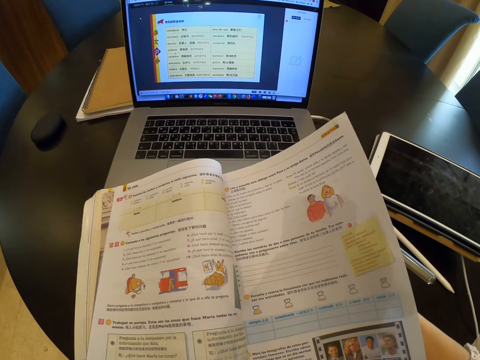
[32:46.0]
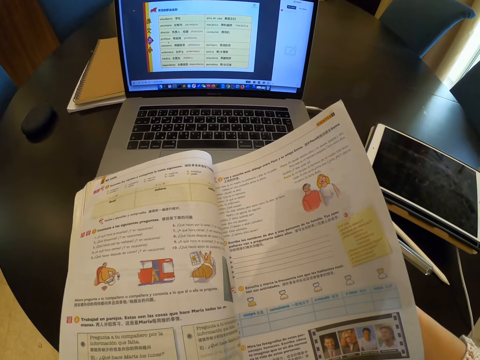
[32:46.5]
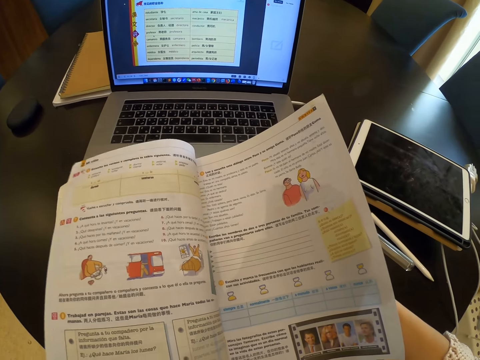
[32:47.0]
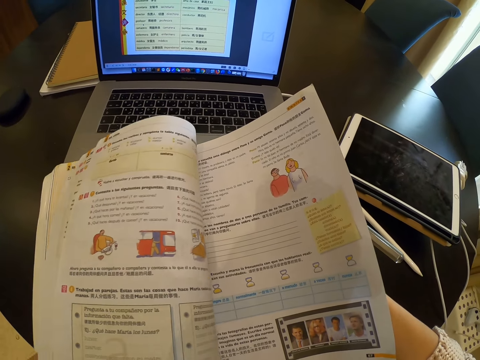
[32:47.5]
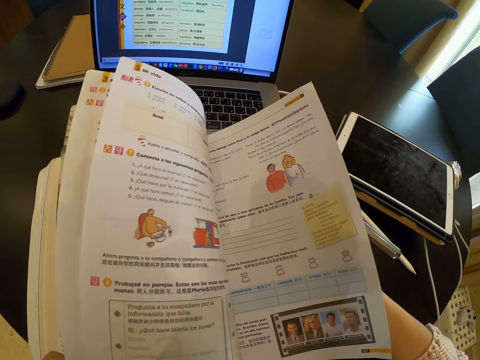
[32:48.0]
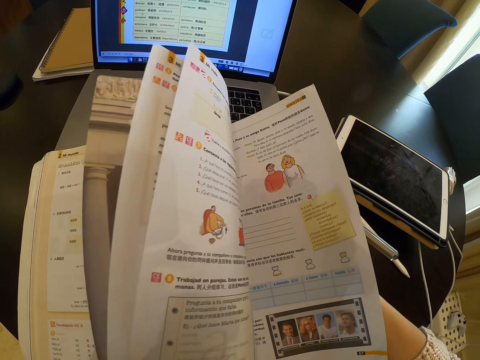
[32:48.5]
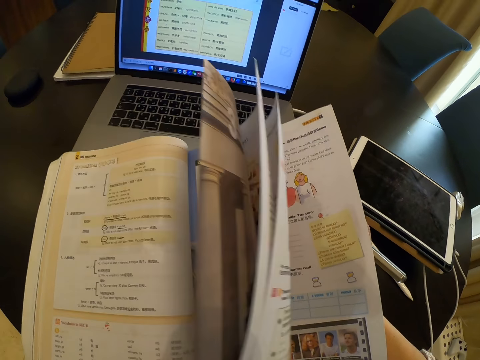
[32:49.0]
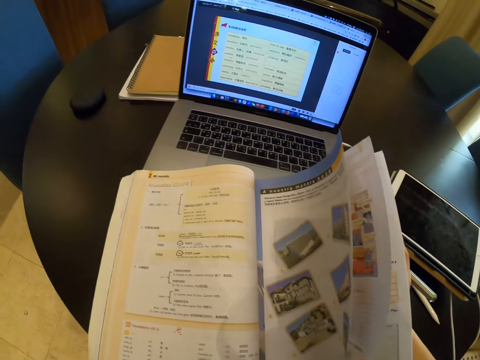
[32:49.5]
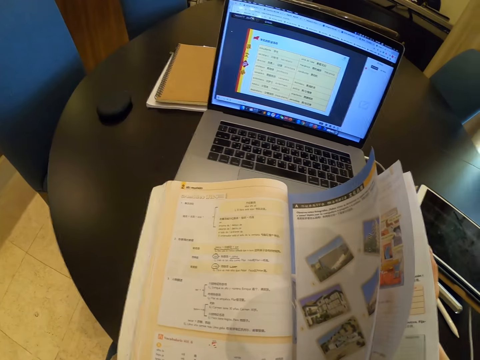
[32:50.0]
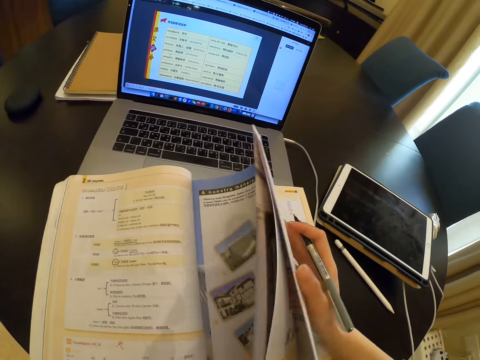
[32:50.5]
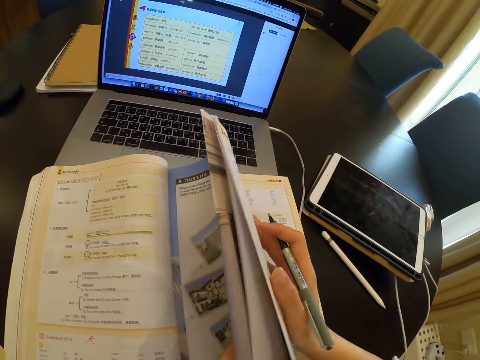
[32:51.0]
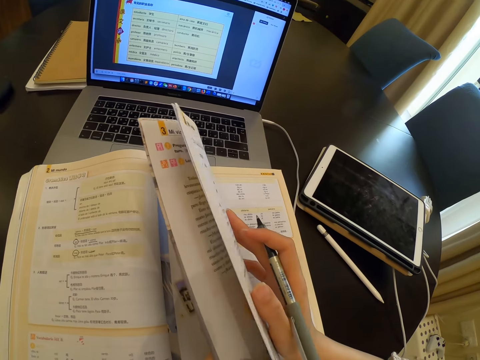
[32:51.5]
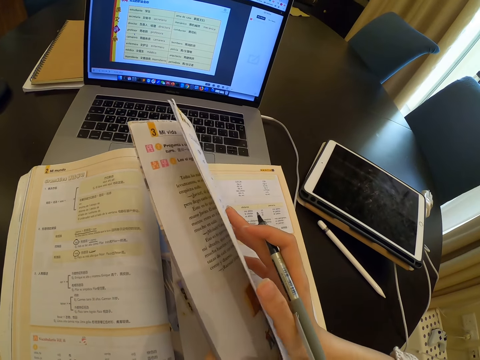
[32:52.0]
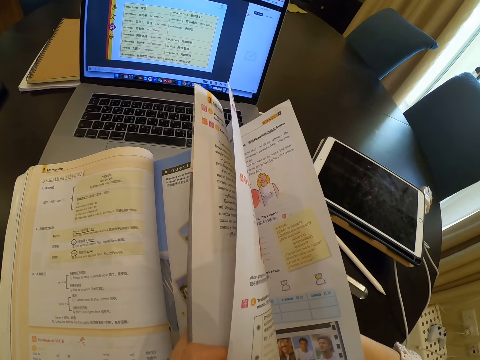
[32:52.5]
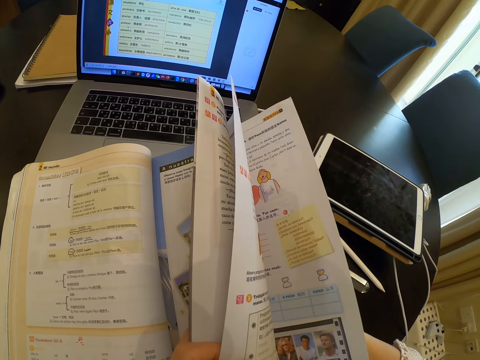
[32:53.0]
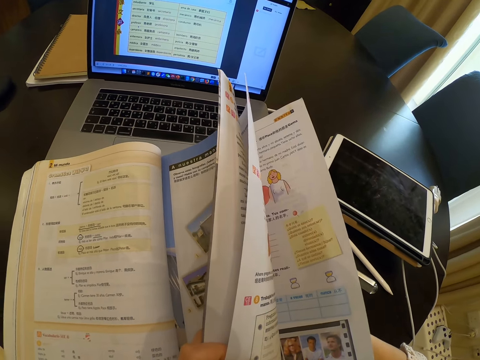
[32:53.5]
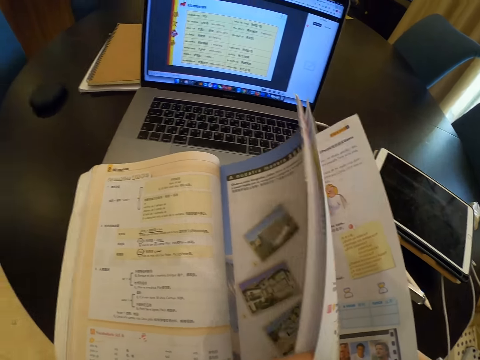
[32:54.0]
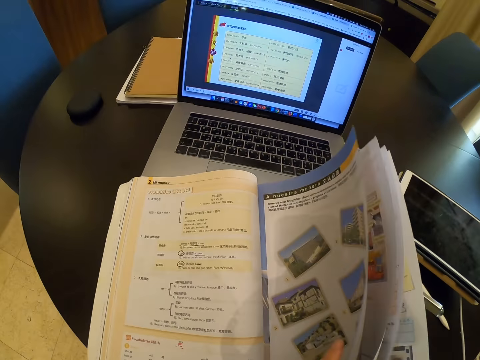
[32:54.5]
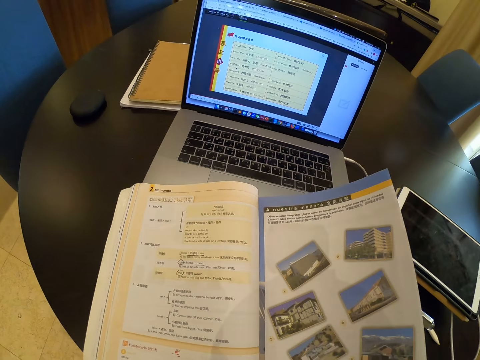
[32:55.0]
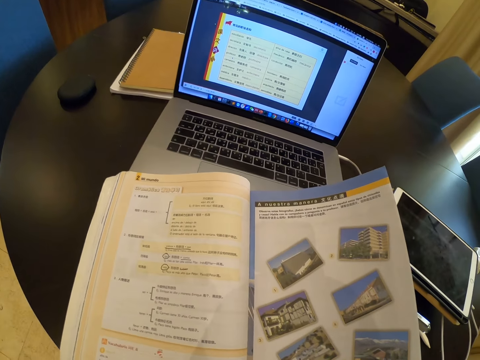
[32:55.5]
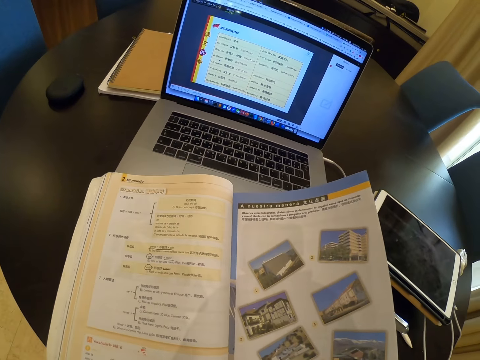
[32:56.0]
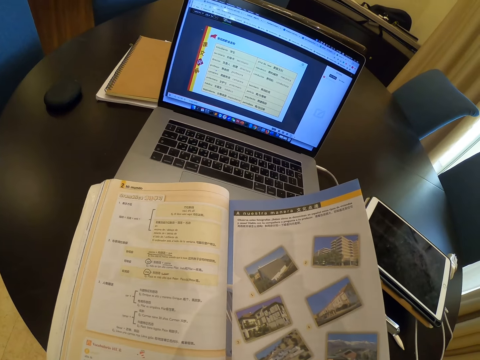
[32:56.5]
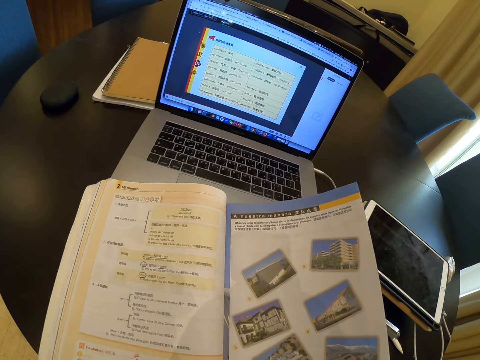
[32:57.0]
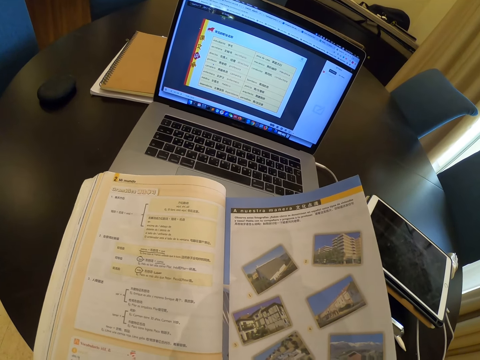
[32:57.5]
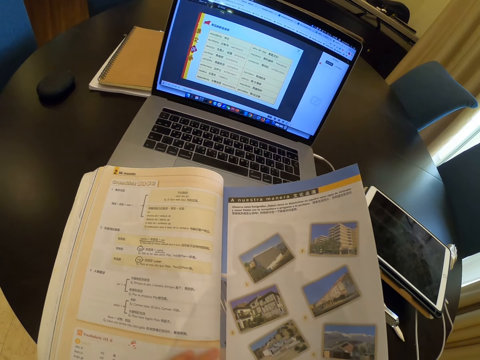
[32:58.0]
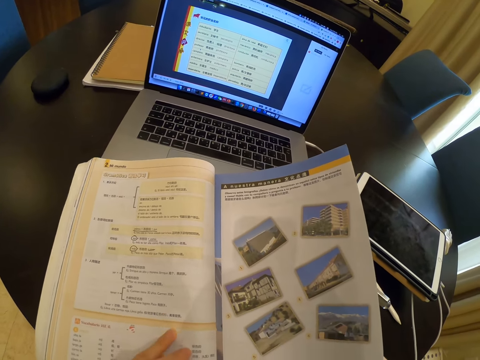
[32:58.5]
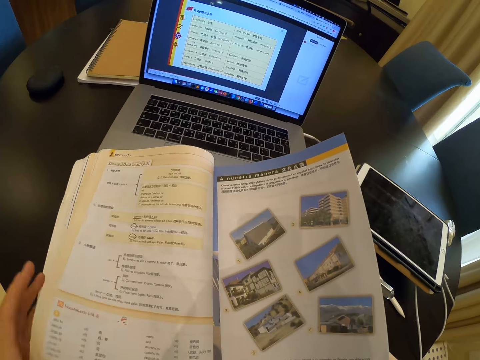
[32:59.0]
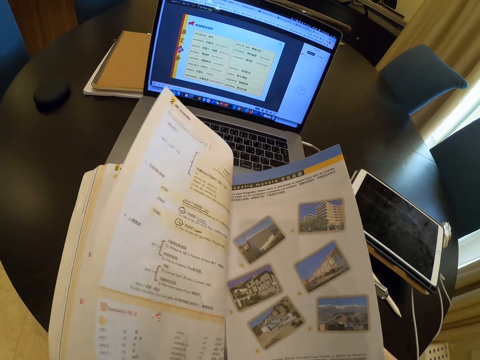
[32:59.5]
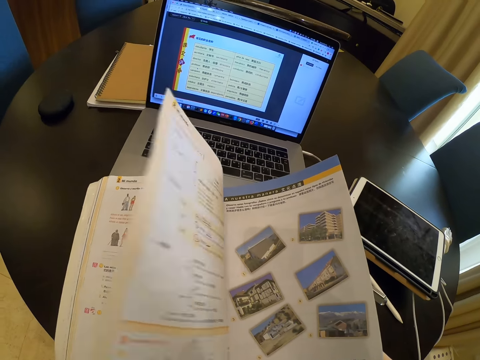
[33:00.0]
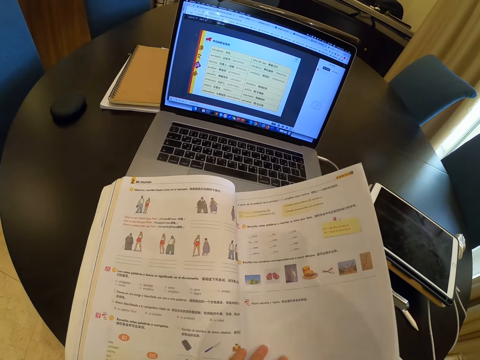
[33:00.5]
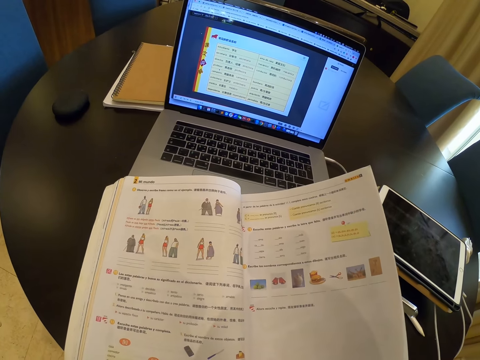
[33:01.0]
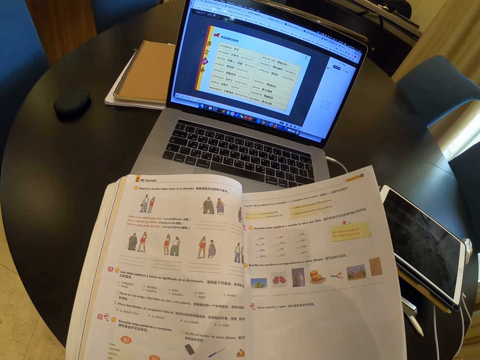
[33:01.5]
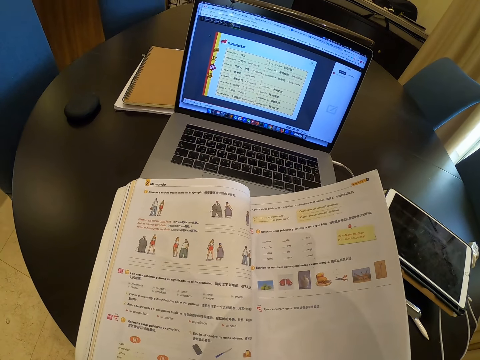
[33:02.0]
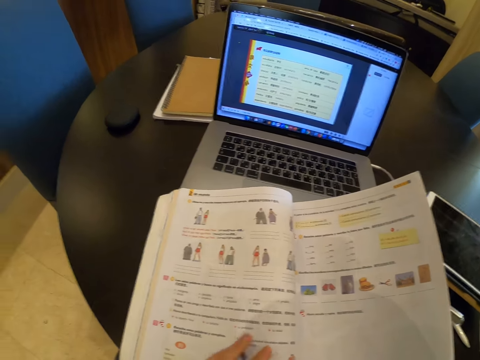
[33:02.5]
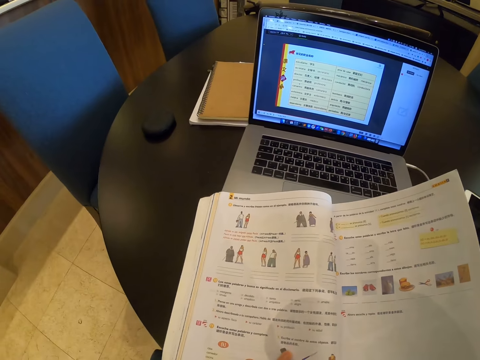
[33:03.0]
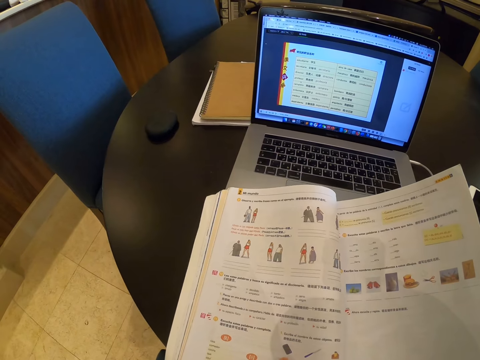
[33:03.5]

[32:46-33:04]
The camera wearer flips pages of the book to the right with her left hand. She reads the book. She flips a page of the book to the right with her left hand. She reads the book.

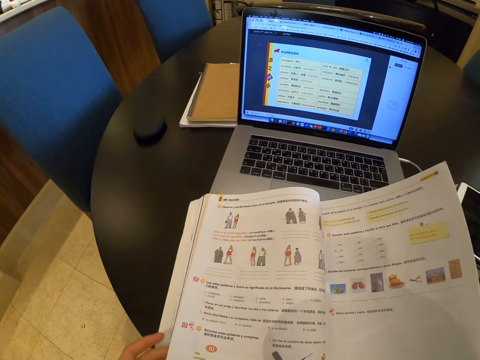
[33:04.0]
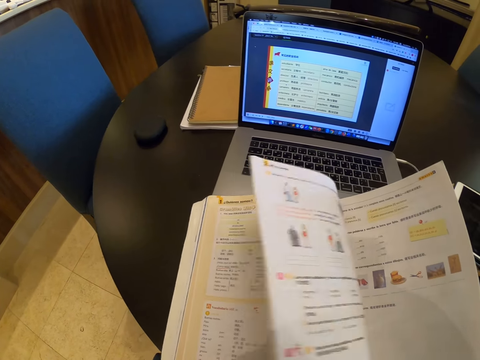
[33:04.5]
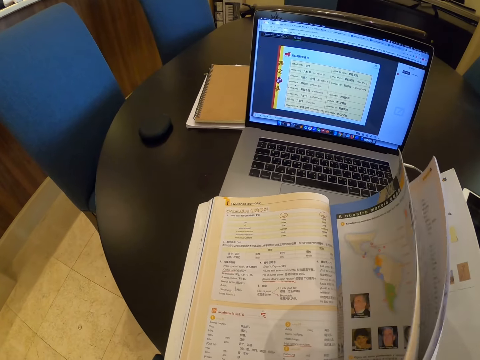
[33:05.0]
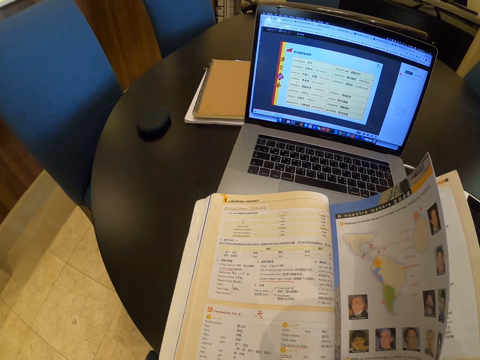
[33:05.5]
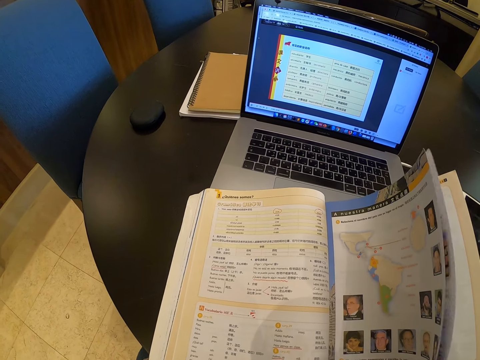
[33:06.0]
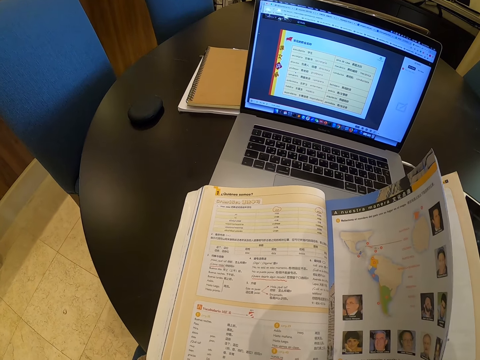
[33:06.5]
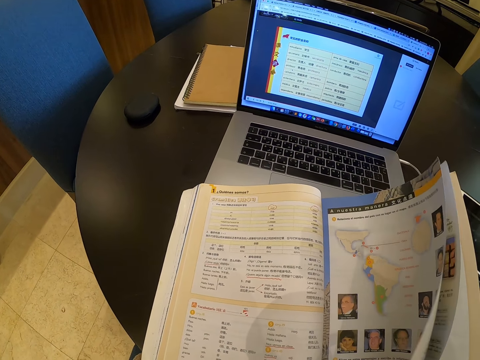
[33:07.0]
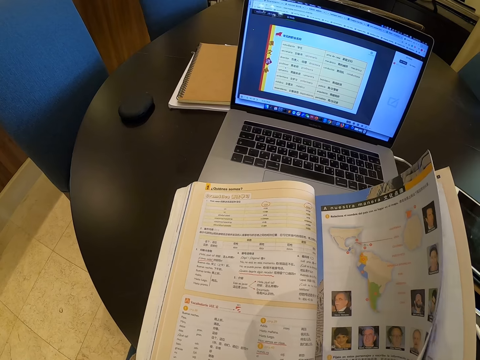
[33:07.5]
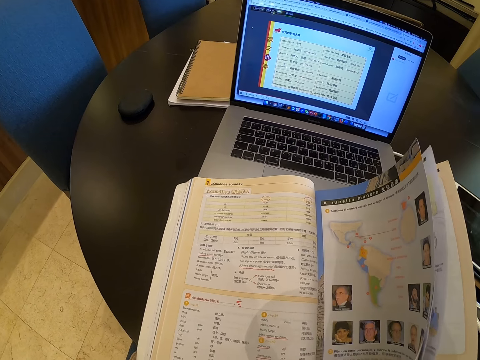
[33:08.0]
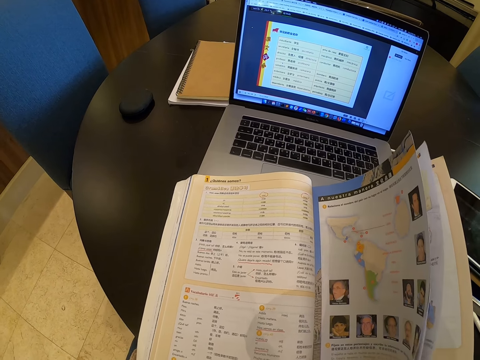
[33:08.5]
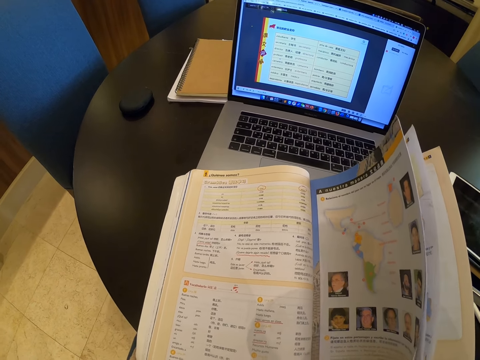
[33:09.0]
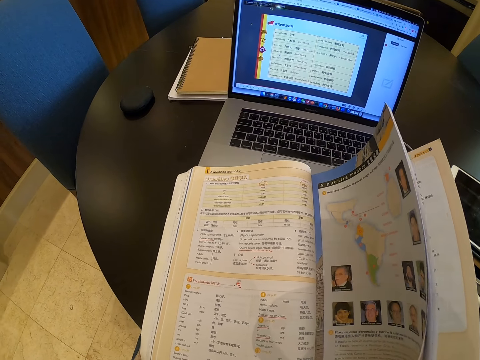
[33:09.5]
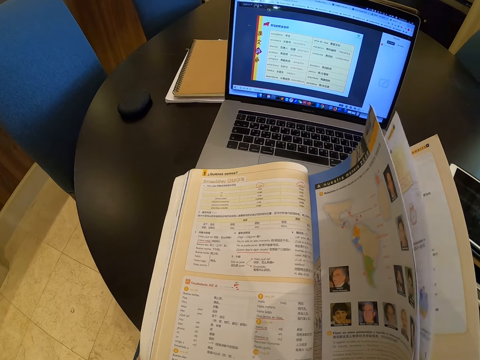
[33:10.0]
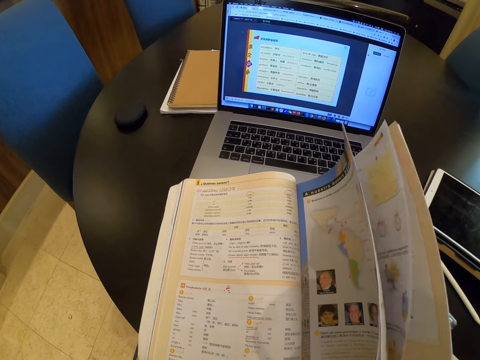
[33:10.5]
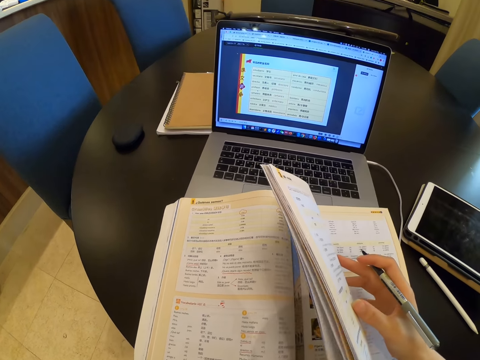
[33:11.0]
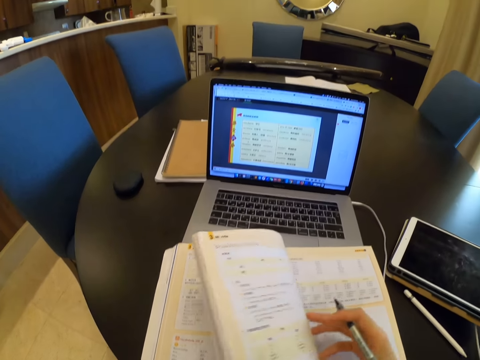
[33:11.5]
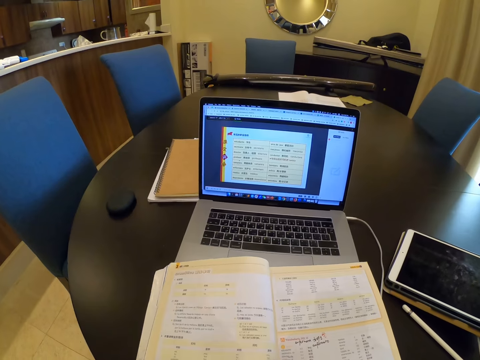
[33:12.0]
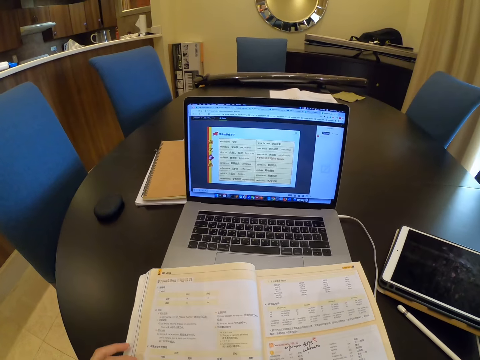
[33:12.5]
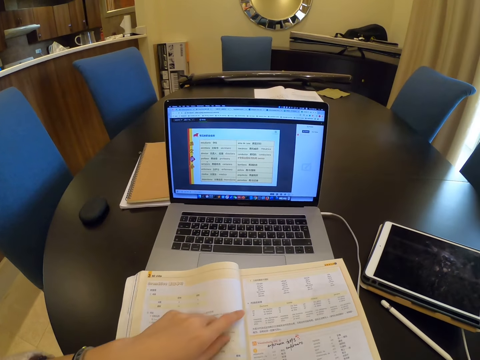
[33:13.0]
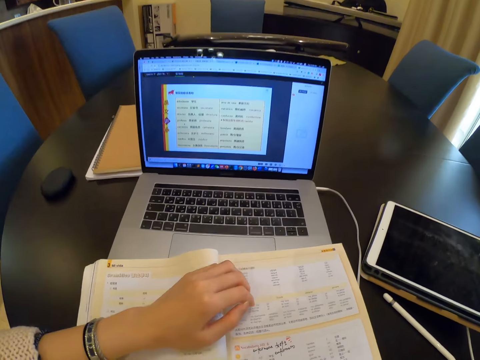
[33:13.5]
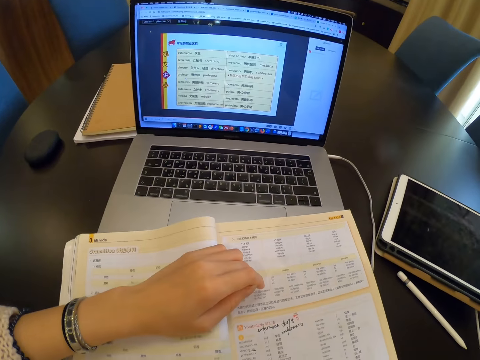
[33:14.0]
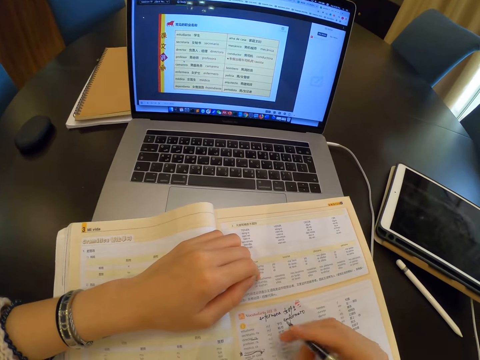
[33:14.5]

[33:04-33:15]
The camera wearer flips pages of the book to the right with her left hand. She flips pages of the book to the left with her right hand.
